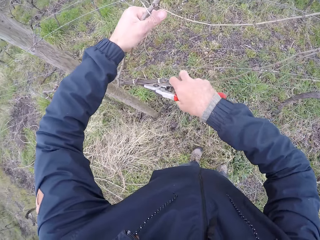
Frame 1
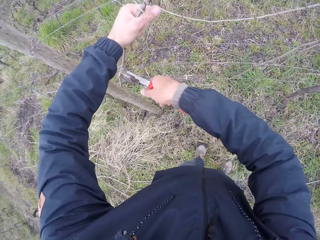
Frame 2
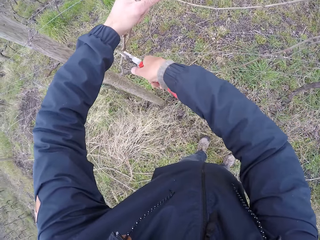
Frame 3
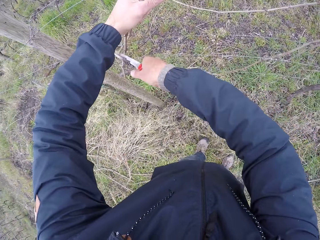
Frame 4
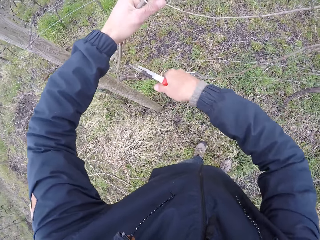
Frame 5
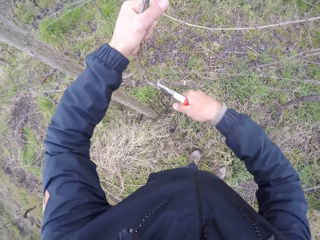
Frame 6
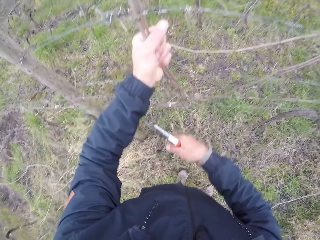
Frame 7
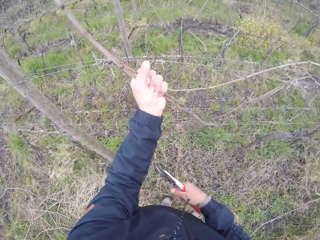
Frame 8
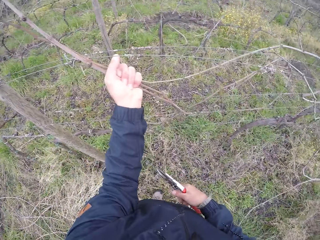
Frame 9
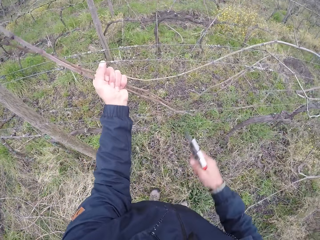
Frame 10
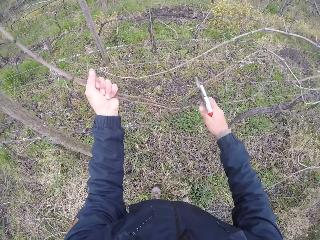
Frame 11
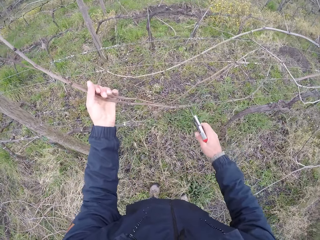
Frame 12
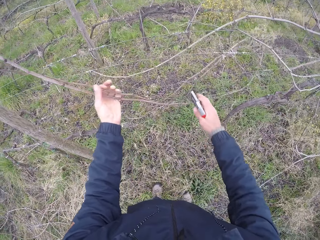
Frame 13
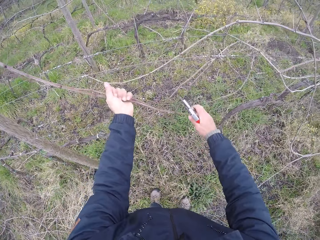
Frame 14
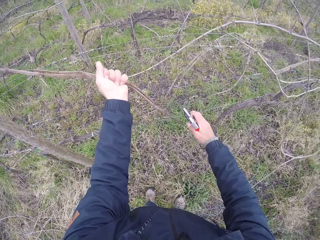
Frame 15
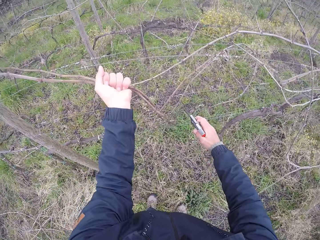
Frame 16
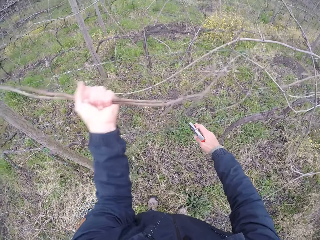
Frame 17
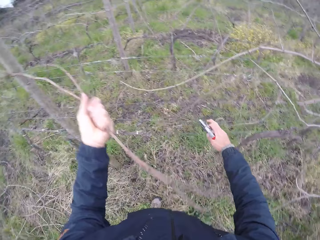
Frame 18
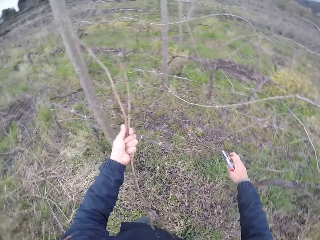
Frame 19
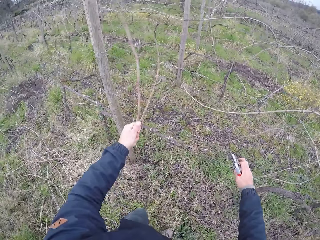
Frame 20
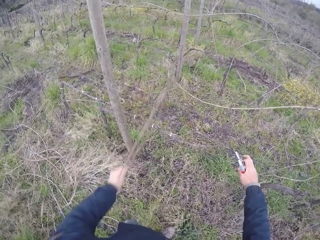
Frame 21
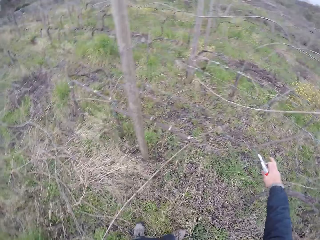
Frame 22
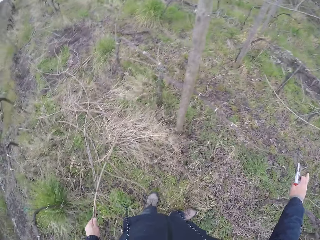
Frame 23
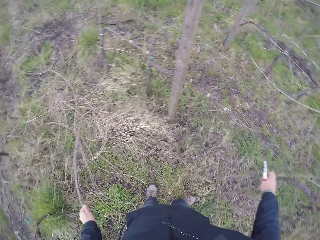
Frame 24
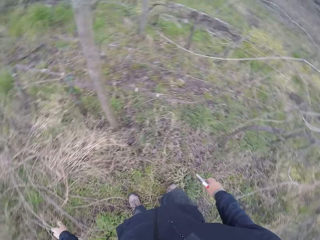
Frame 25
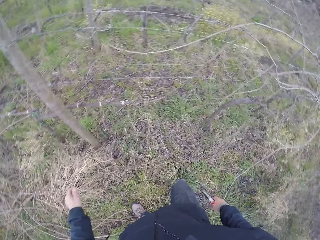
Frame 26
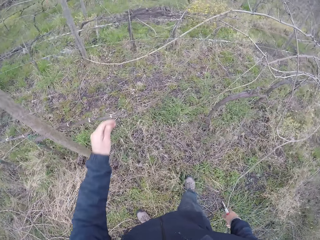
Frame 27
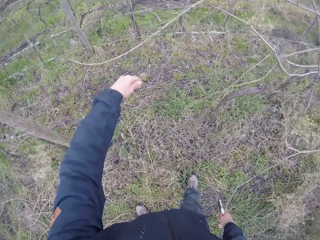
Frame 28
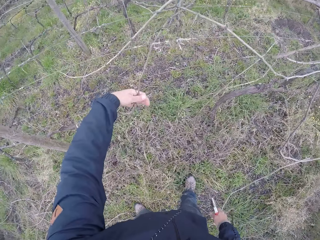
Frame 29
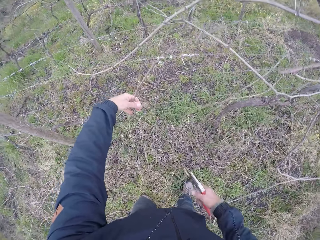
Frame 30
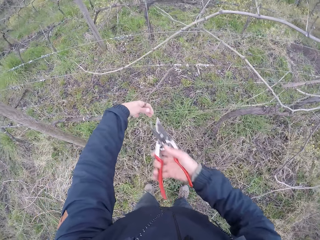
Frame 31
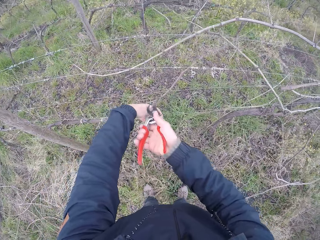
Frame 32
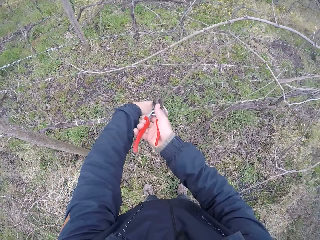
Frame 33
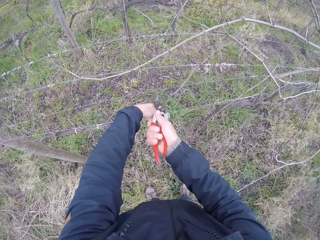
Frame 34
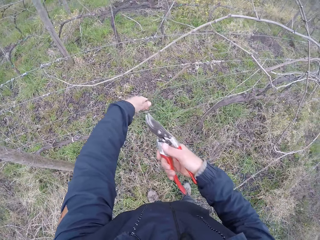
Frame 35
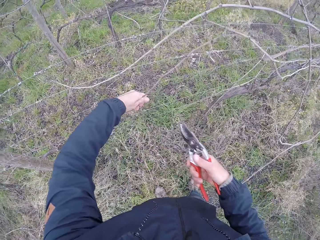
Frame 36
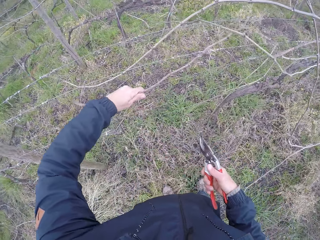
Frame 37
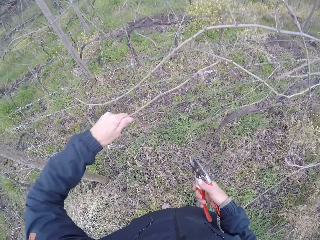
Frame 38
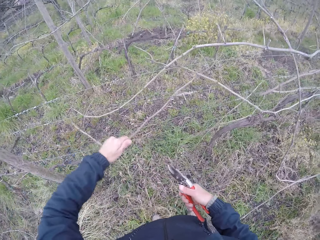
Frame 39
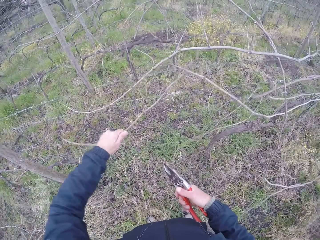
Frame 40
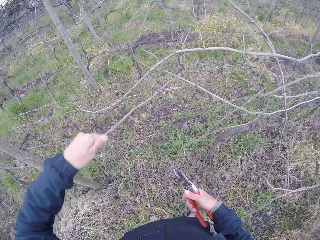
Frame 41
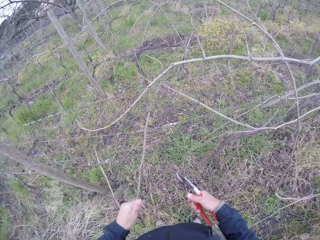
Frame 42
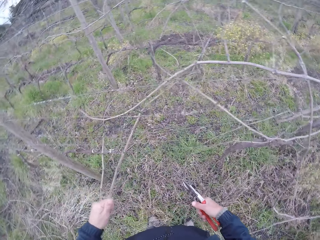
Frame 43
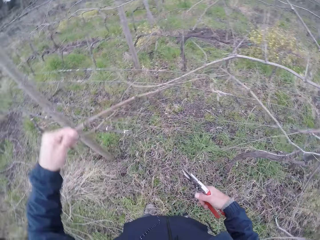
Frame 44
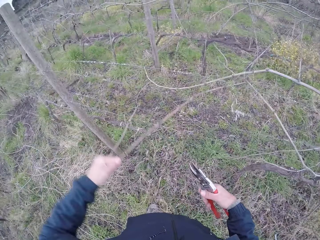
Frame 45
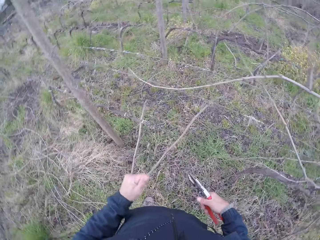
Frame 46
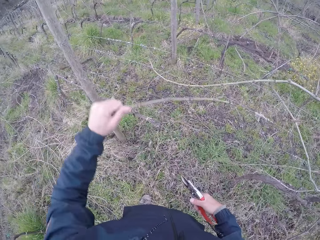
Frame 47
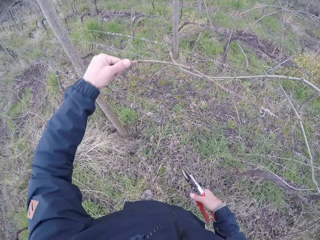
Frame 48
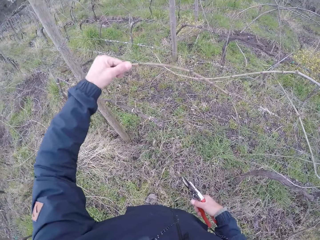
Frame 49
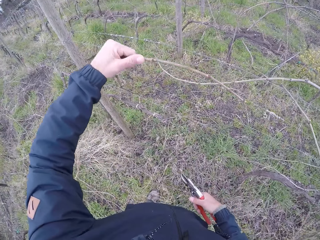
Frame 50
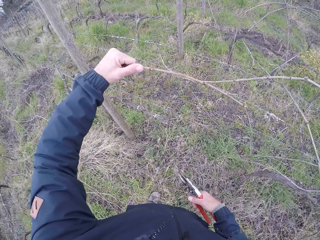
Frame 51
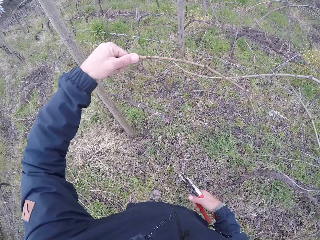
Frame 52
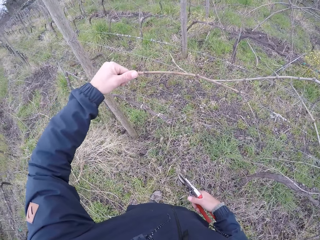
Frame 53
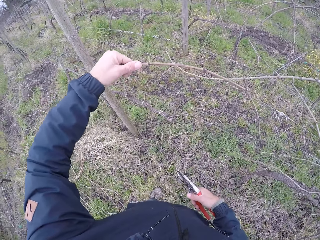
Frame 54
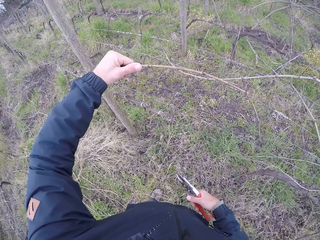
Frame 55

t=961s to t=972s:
The camera wearer removes a branch from the fence. He drops the twig or branch in his left hand on the ground. He cuts the twig with the plier in his right hand. He touches a branch on the fence. He removes a branch from the fence.

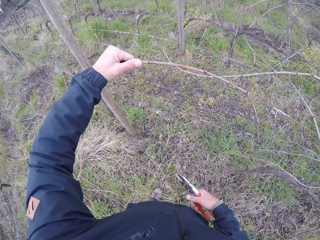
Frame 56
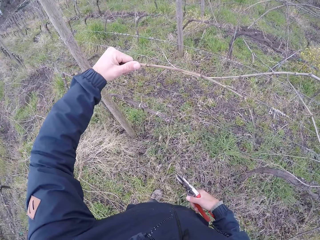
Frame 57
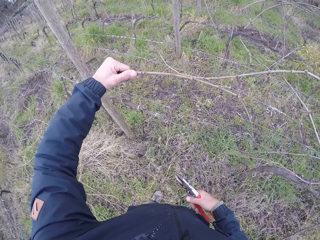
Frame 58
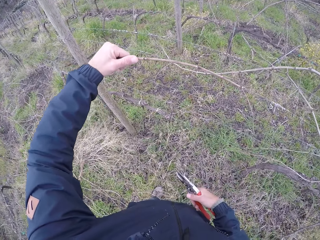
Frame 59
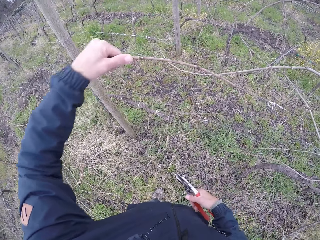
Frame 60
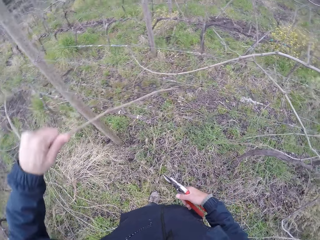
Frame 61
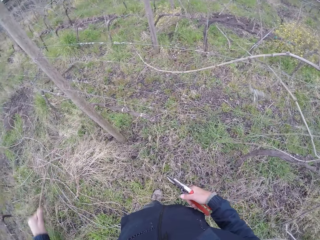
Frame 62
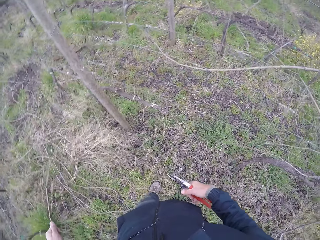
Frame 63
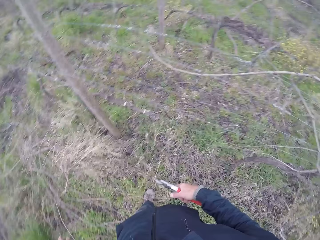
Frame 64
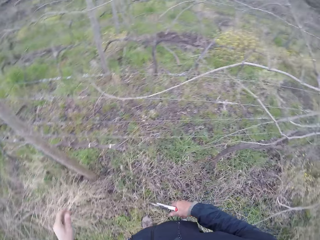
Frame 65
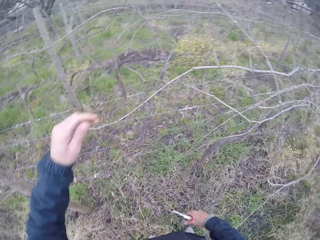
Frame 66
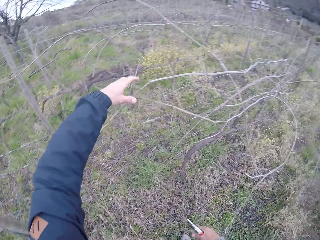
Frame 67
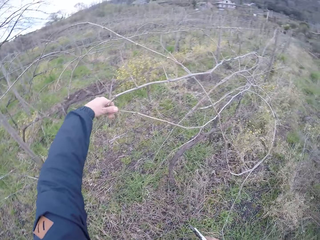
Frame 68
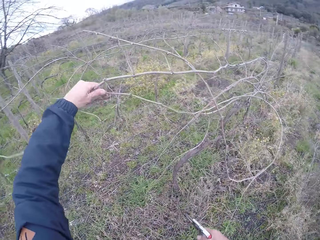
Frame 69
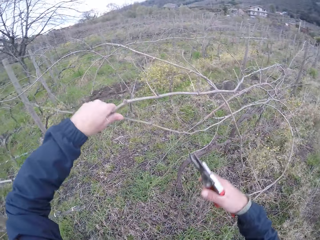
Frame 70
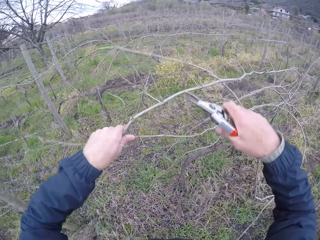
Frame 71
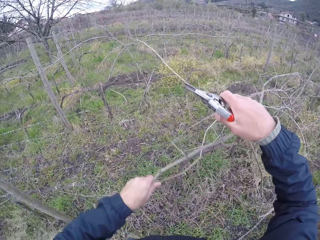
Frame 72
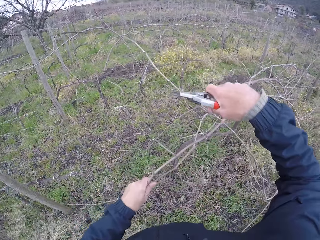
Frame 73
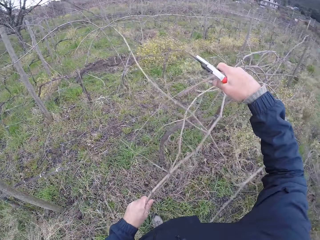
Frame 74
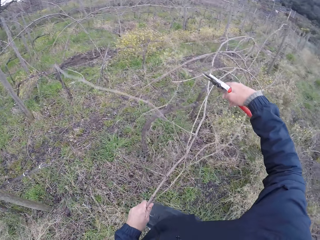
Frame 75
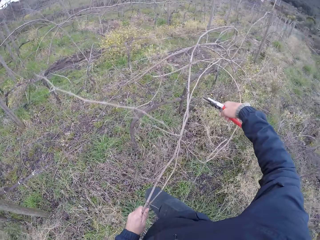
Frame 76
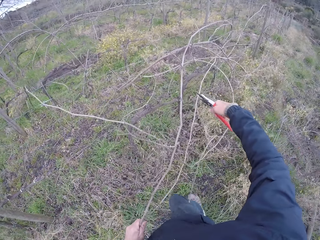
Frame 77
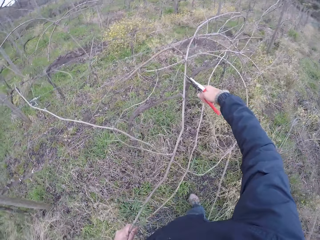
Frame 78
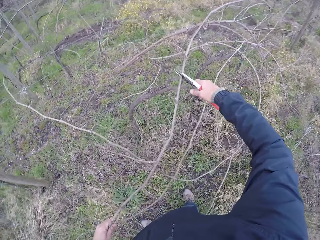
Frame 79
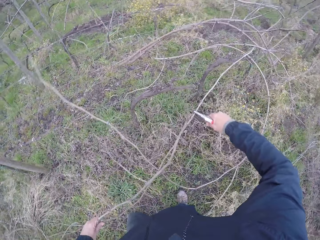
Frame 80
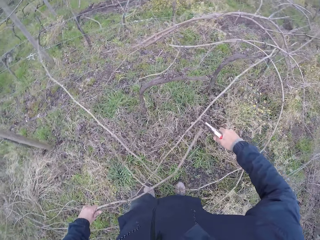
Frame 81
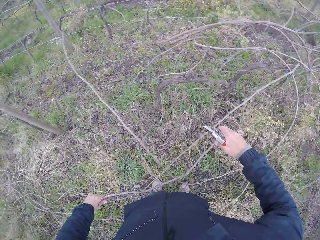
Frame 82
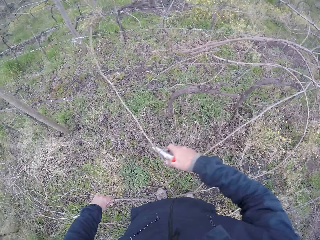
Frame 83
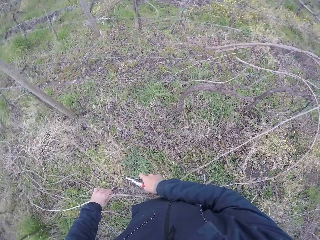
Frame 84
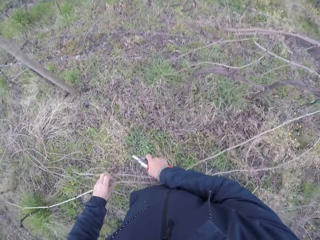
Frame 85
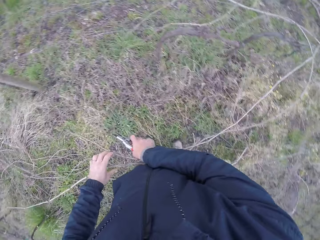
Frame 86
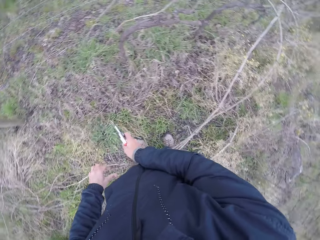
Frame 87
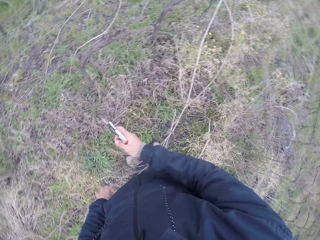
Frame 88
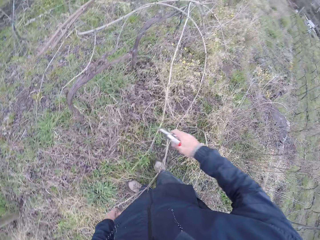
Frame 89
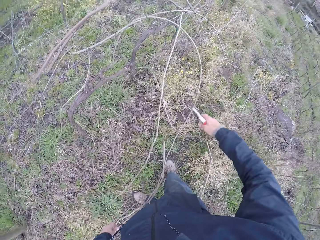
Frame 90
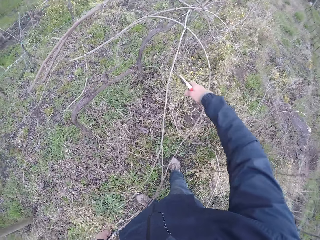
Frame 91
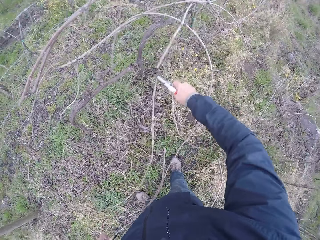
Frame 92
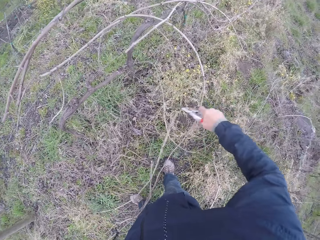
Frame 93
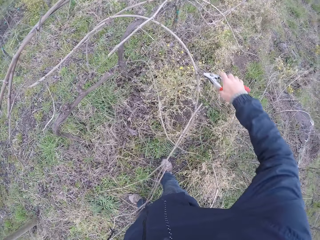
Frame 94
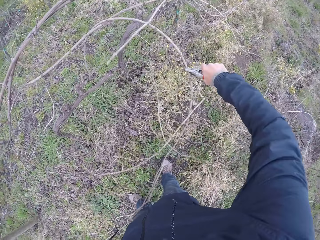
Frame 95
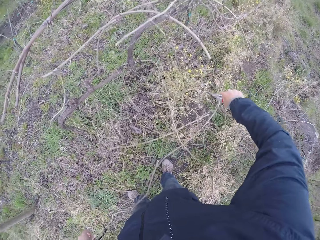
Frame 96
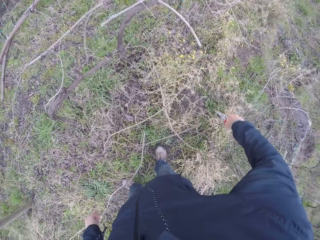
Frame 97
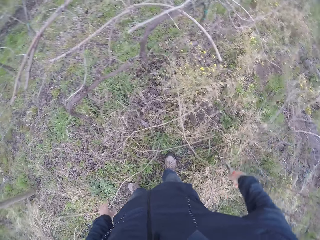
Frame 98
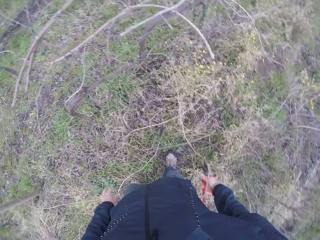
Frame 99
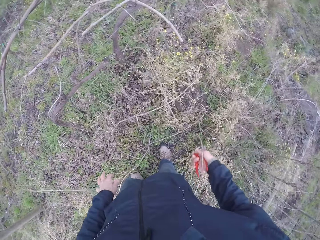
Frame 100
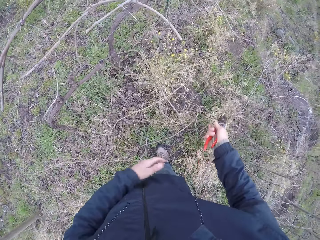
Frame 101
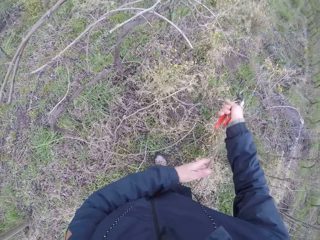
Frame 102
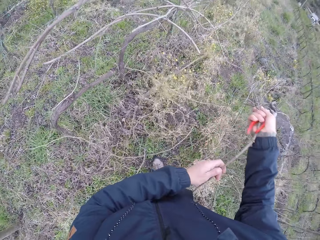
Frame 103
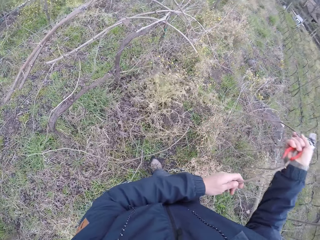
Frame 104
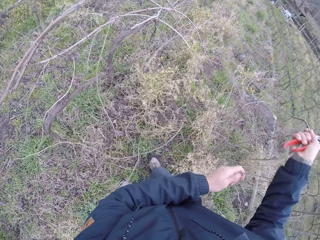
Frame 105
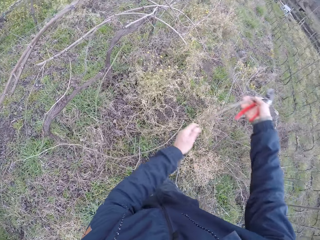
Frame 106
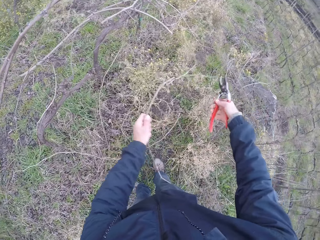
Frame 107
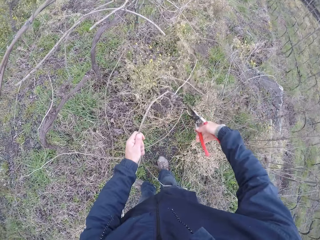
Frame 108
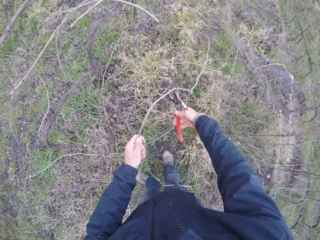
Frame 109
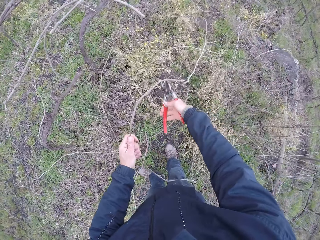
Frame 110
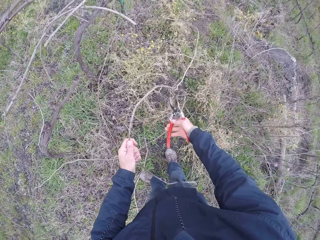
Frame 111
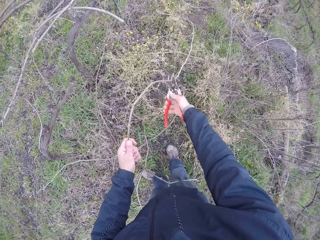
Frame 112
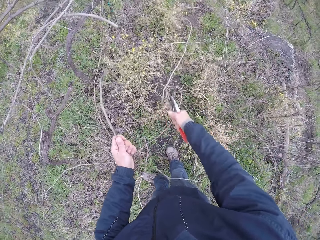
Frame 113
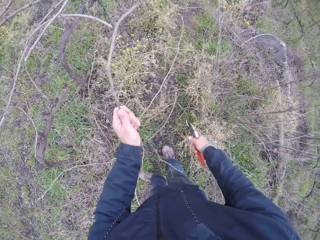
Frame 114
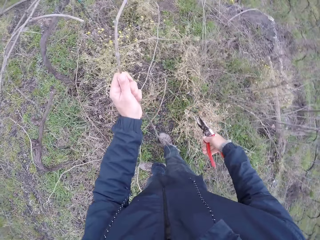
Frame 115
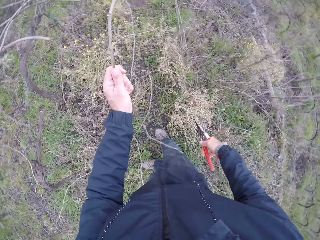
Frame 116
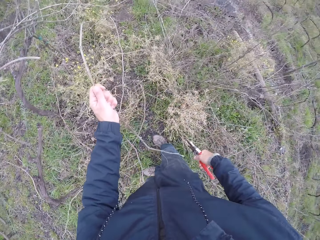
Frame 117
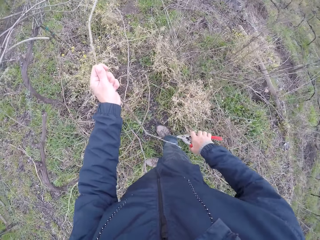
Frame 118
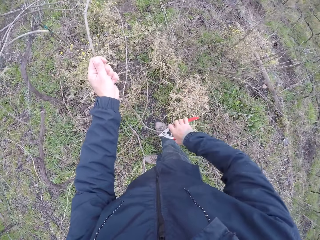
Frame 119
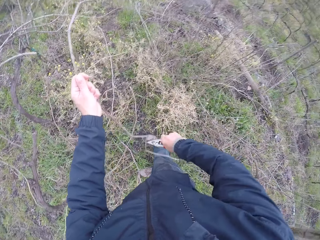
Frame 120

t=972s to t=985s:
The camera wearer drops the twig or branch in his left hand on the ground. He pulls some twigs from the barbed wire or fence with his left hand. He touches a branch on the fence. He trims a branch on the fence with a shear and pulls the twigs from the barbed wire with both hands. He cuts the twig with the plier or shear in his right hand. He cuts it again. He drops the twig in his left hand on the ground. He cuts the twig with the plier in his right hand. He cuts it again.
